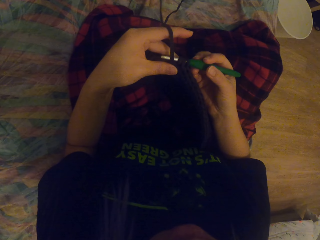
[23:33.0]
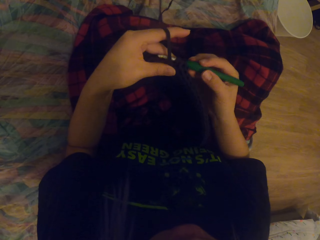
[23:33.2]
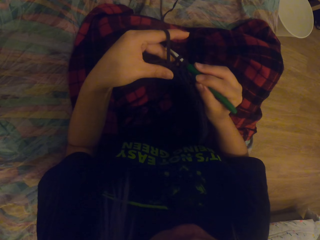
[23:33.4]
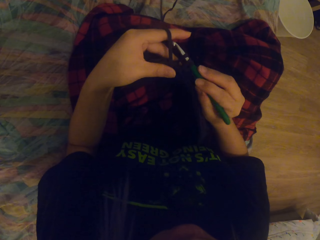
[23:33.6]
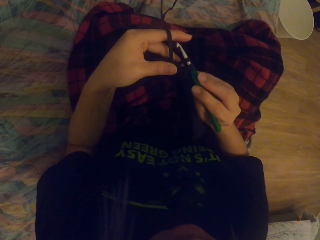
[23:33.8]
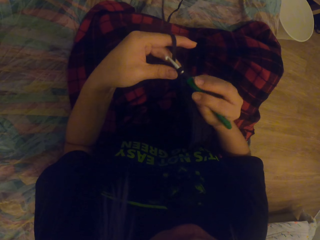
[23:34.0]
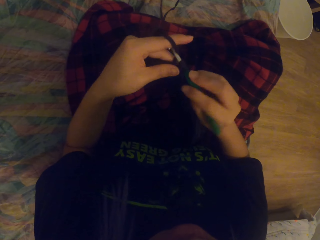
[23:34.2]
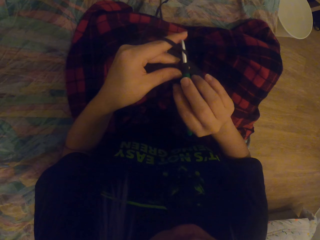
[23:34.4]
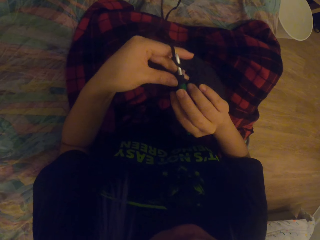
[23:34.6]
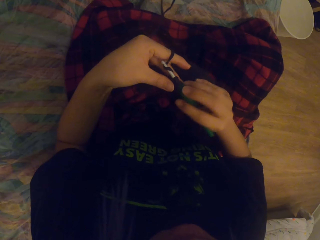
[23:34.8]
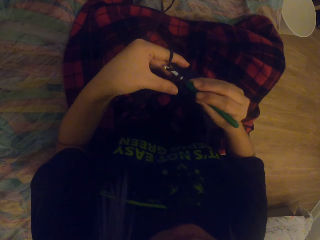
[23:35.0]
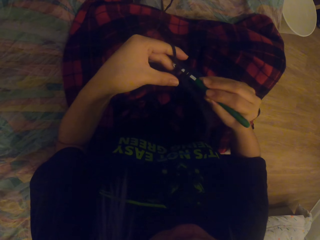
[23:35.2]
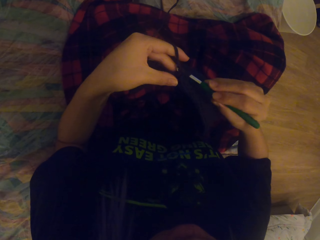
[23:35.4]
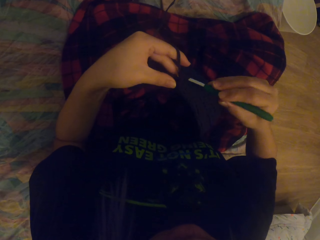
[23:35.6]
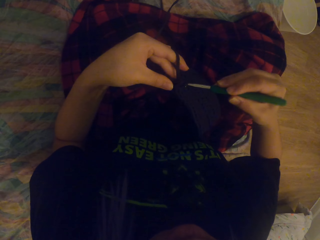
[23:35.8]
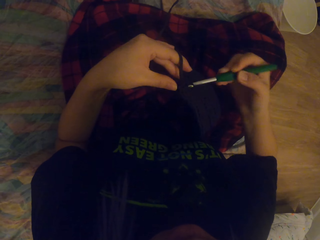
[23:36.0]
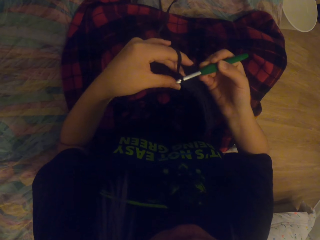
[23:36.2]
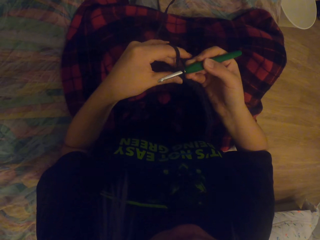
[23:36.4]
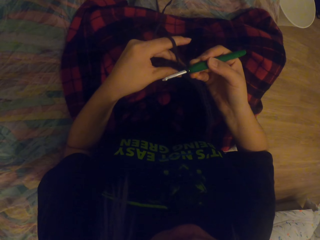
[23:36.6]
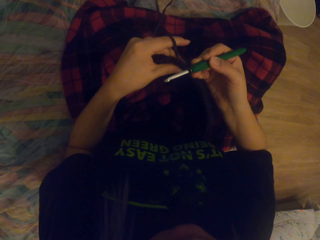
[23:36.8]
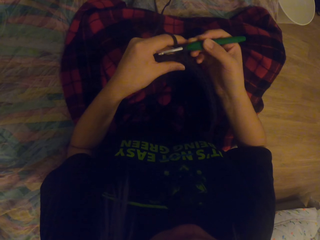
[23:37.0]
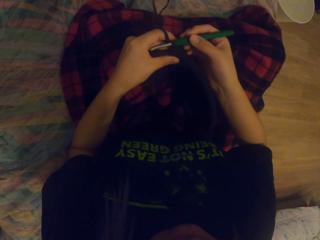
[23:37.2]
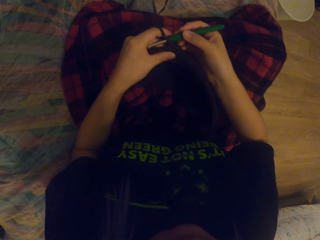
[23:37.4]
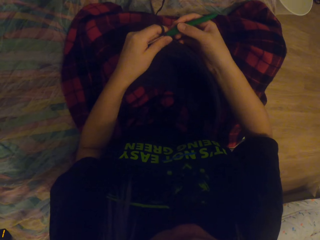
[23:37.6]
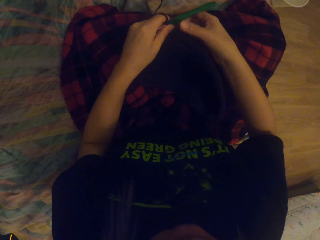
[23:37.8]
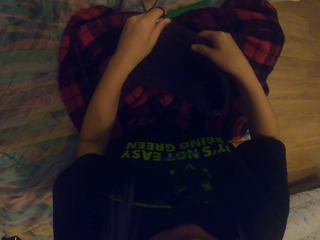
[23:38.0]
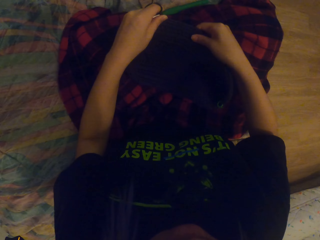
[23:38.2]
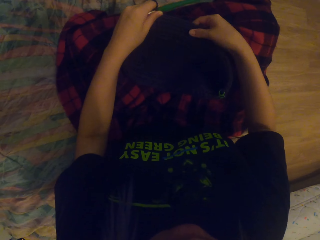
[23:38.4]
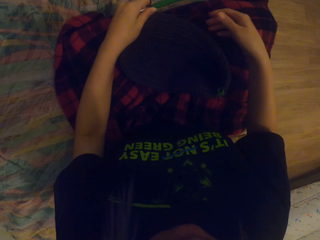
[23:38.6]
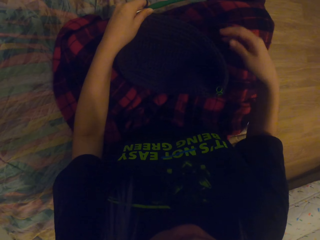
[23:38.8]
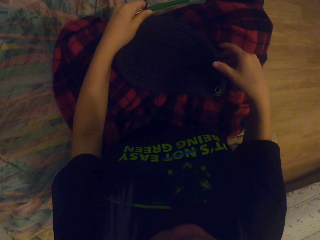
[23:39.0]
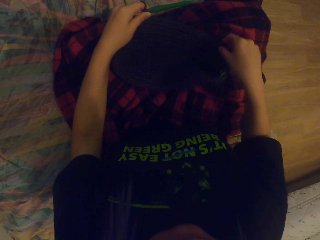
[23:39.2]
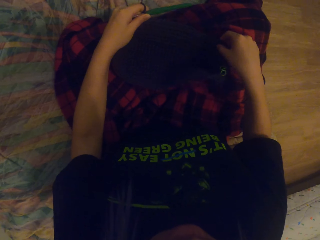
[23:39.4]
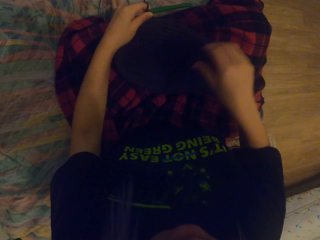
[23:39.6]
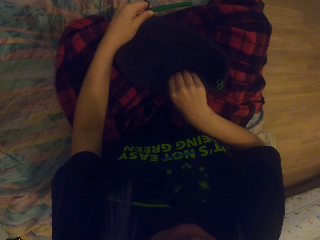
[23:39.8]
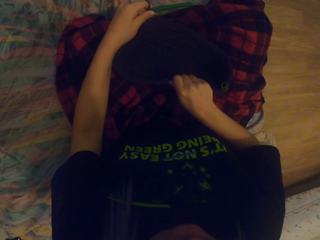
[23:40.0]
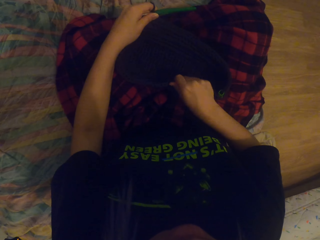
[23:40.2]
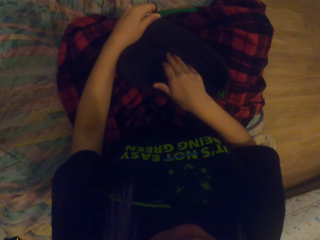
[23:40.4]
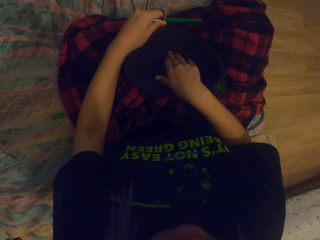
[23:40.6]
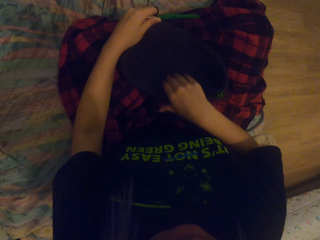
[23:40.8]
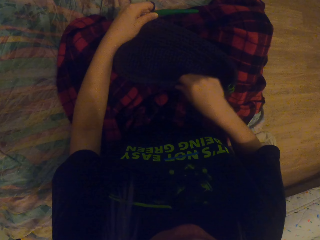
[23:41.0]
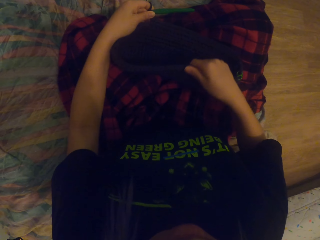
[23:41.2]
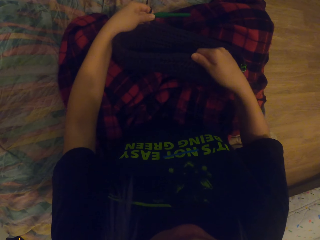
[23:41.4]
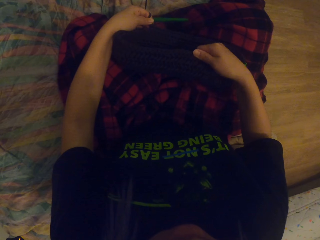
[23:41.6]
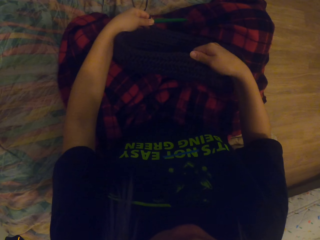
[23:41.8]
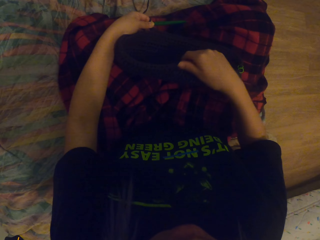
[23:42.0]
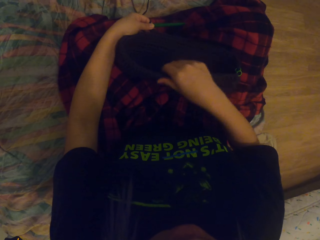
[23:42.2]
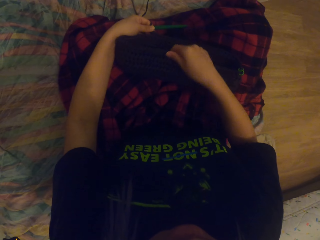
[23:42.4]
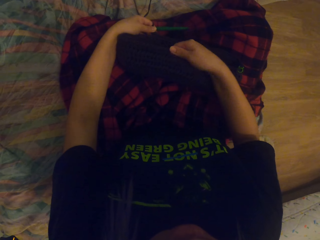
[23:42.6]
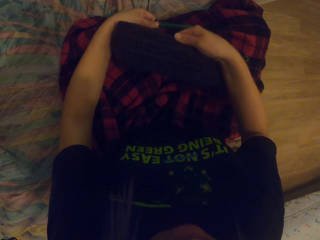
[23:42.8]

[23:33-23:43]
The camera wearer crochets the thread out. They hold the crochet with the left hand. They touch the bag with the right hand. They touch the crocheted yarn.

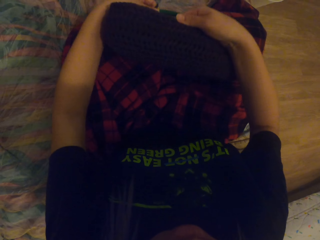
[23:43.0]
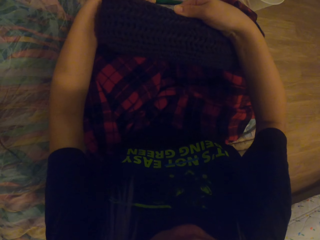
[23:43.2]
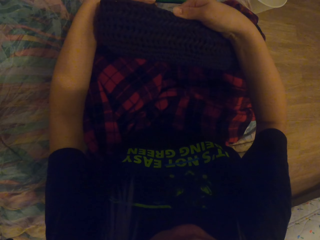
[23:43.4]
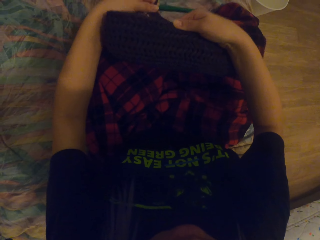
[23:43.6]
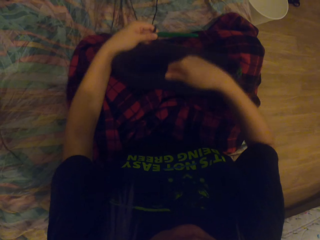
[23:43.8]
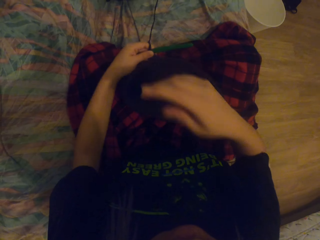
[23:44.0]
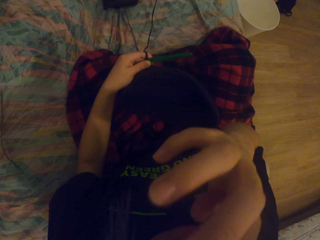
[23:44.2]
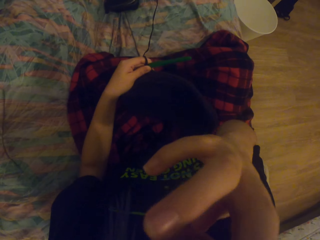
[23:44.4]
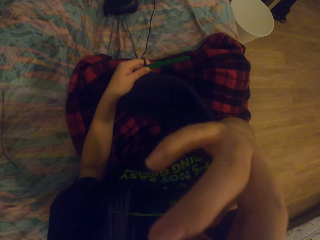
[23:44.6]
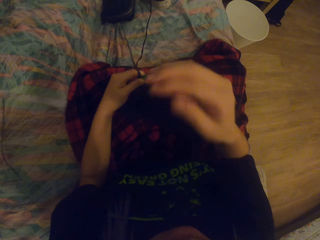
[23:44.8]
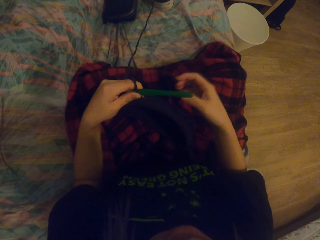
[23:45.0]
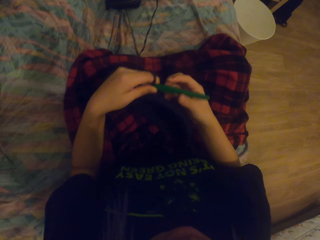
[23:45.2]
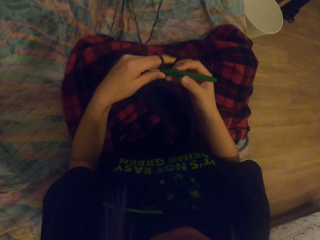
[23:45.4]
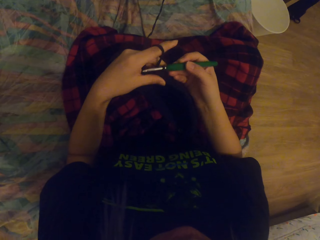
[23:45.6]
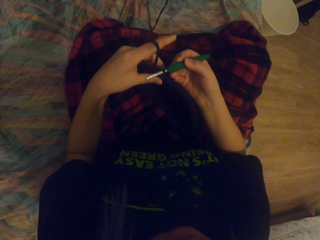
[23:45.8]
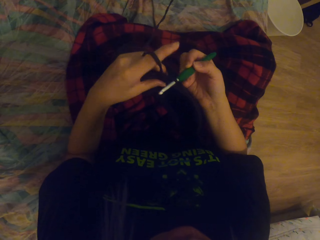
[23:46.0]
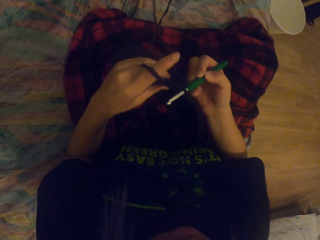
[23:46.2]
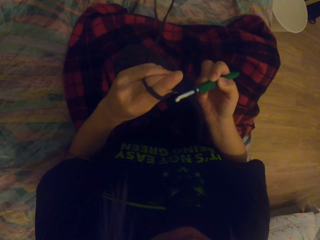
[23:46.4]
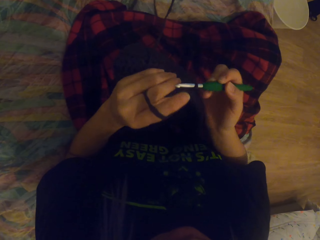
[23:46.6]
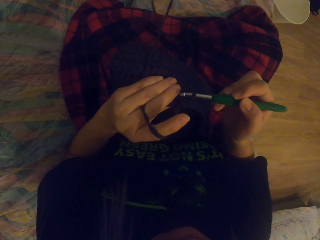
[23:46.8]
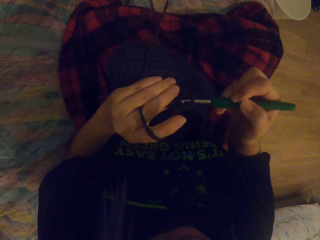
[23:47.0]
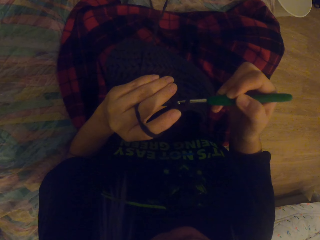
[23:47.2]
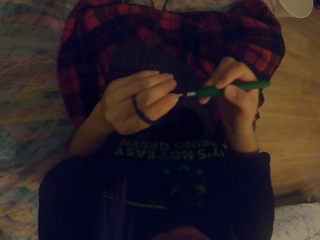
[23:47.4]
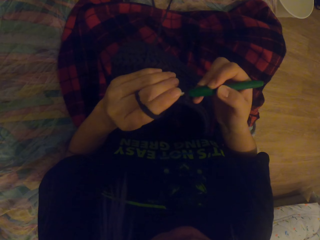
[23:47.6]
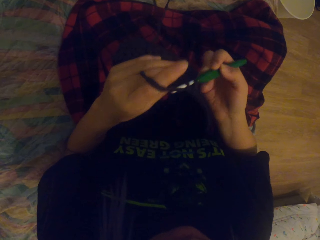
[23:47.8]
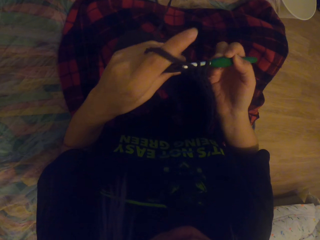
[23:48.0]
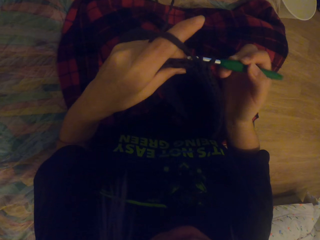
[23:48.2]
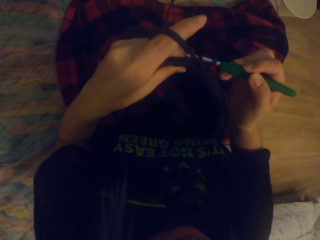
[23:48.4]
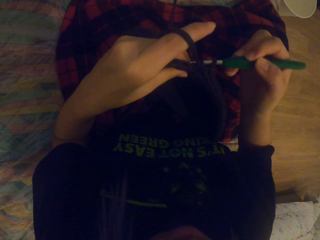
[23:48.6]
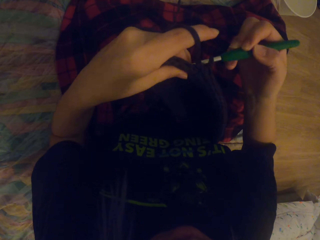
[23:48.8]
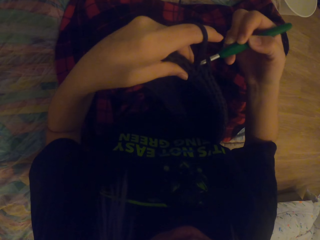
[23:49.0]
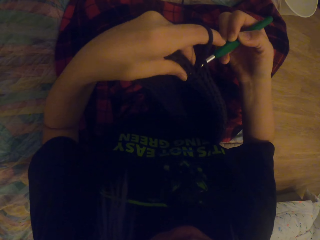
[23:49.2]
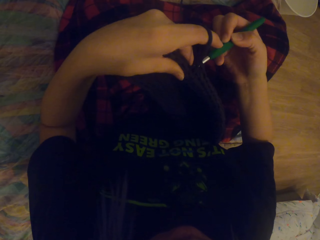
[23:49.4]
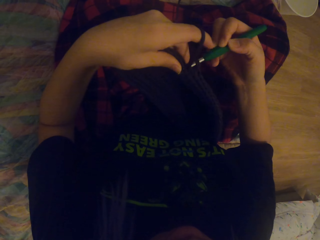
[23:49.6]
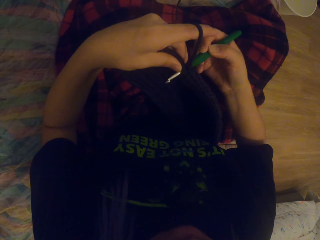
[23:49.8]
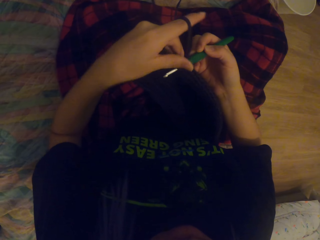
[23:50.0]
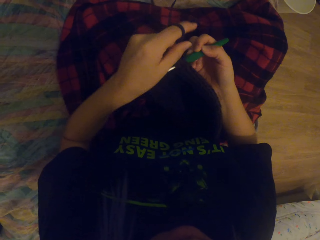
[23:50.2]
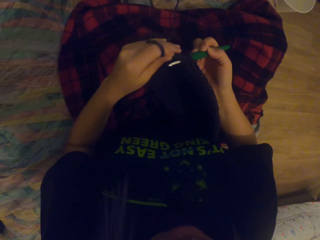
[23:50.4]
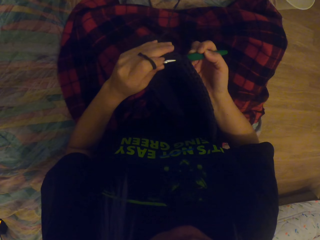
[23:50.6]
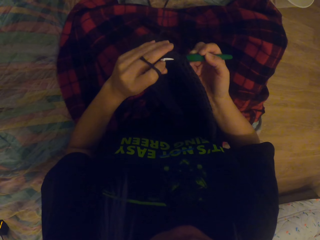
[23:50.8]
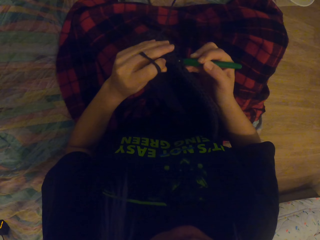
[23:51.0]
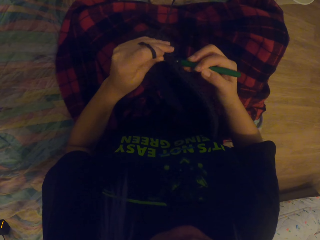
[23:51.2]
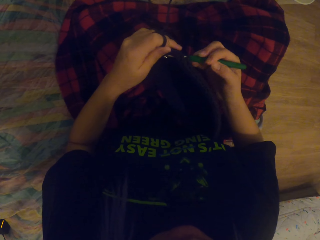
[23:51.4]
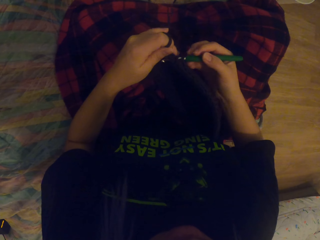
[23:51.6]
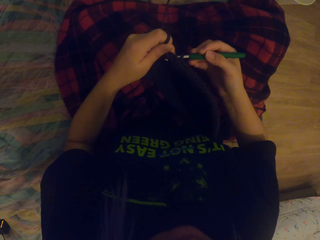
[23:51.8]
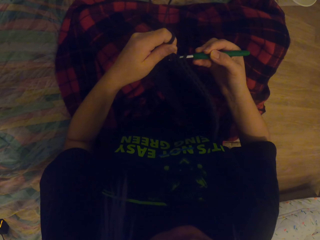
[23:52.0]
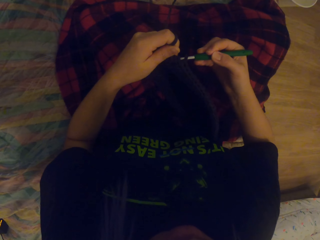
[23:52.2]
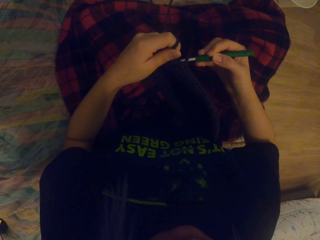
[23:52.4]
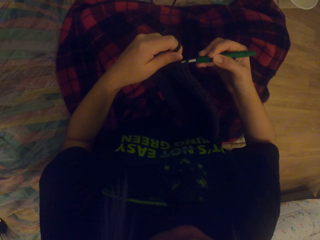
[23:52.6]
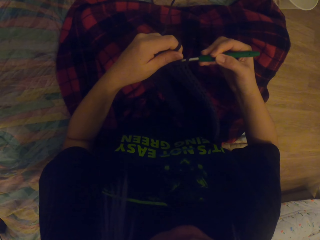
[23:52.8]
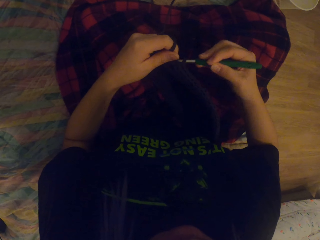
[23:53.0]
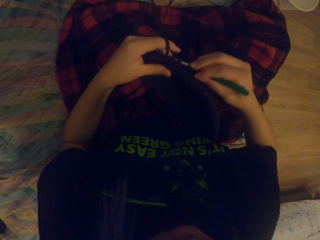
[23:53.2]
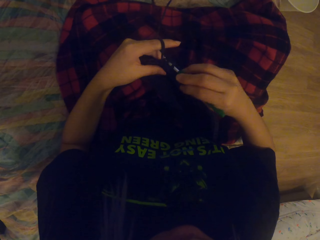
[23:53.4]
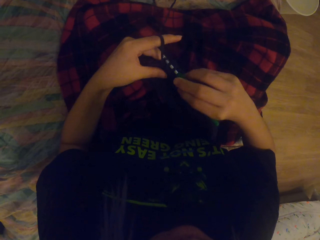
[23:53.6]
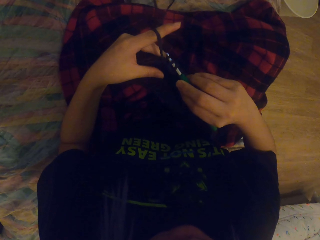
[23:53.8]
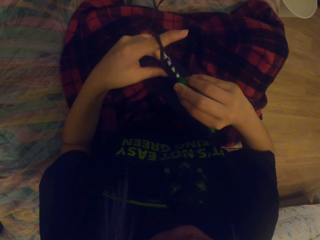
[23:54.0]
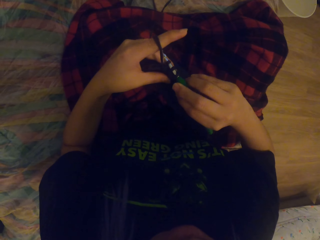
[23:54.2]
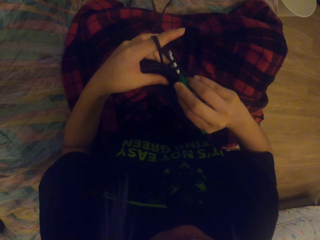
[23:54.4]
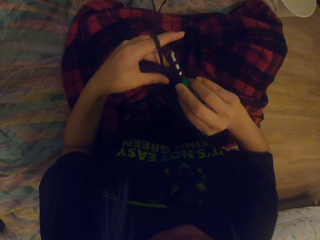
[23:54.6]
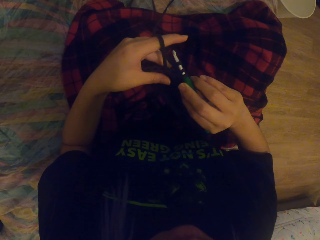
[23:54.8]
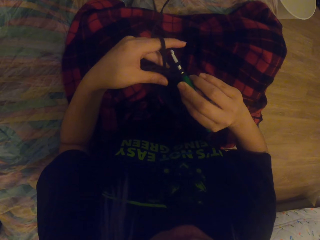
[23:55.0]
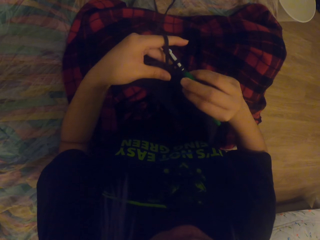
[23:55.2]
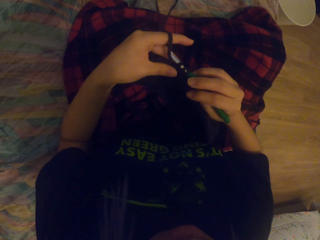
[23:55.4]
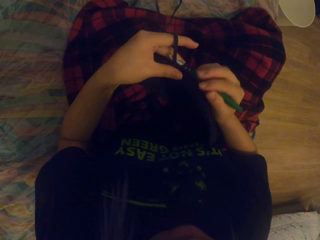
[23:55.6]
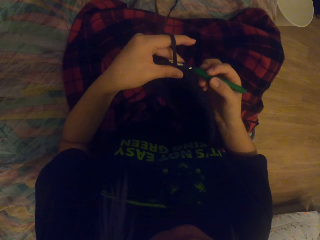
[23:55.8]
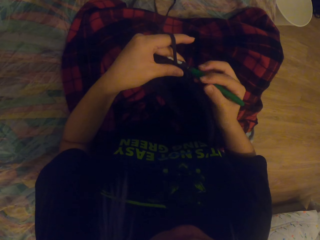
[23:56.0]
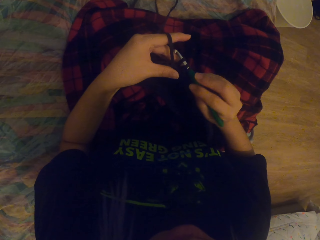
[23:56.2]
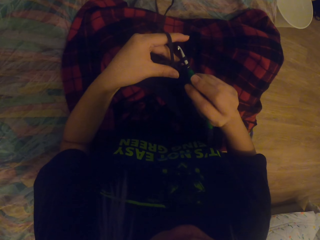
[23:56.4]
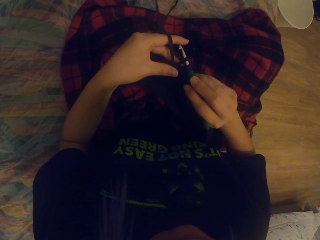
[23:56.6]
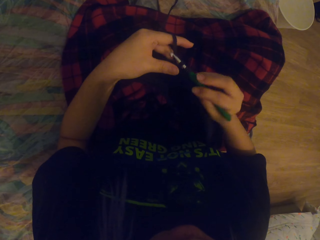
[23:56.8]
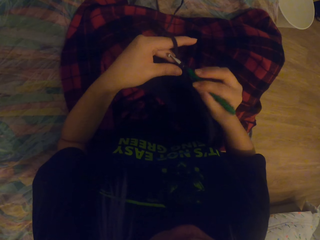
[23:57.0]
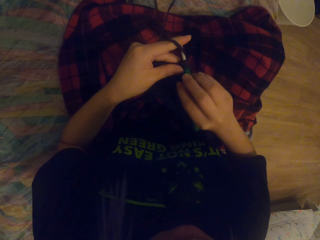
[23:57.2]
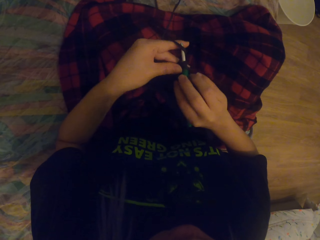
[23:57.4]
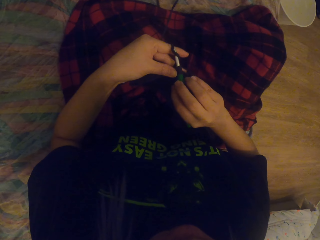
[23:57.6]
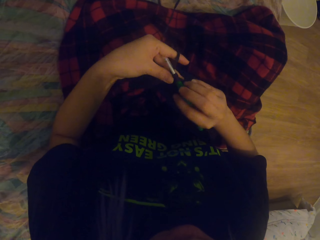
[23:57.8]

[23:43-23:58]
The camera wearer lifts up the bag and places down the bag. She scratches her face. She lifts up the right hand. She holds the crochet with the right hand. She crochets the thread in. She crochets the yarn with a crochet hook. She folds a string around the crochet hook. She crochets the thread out. She crochets the thread in.
